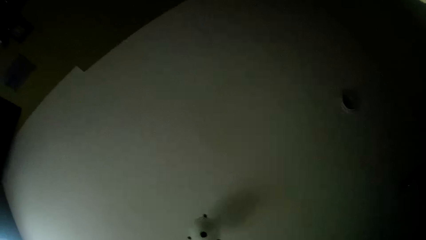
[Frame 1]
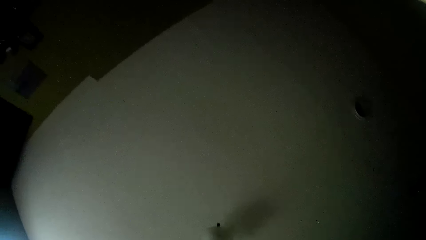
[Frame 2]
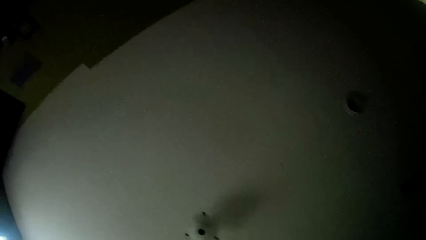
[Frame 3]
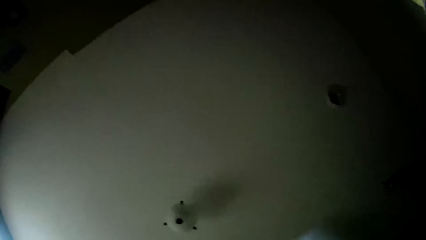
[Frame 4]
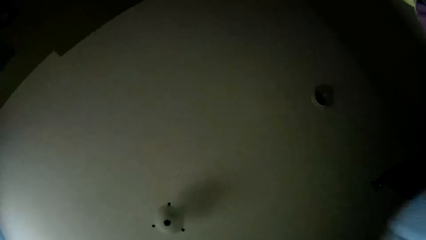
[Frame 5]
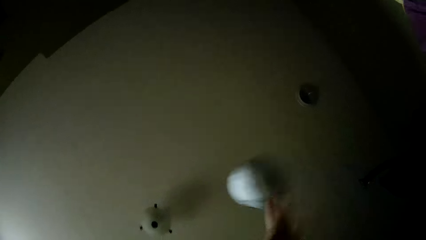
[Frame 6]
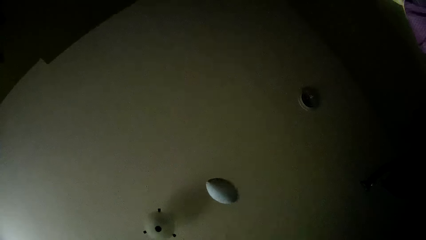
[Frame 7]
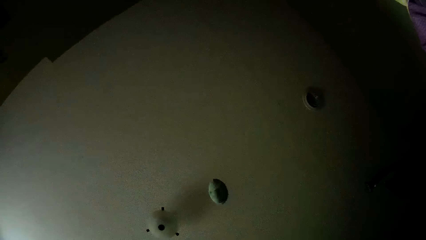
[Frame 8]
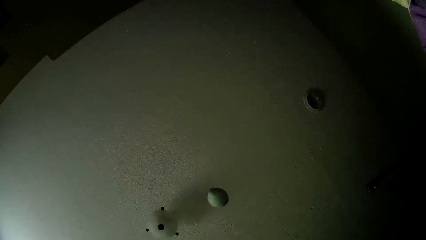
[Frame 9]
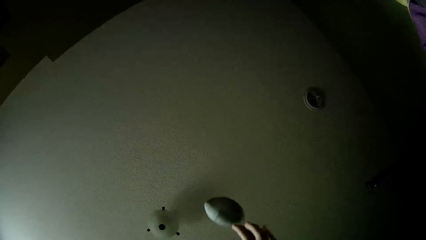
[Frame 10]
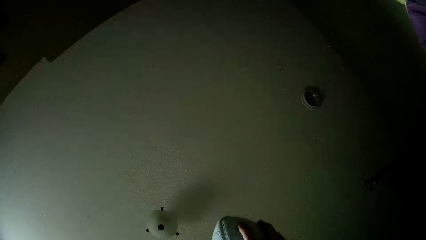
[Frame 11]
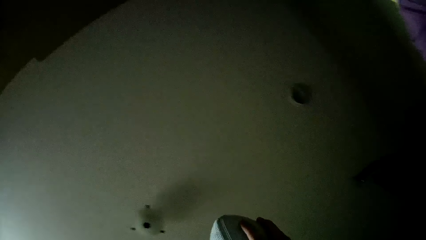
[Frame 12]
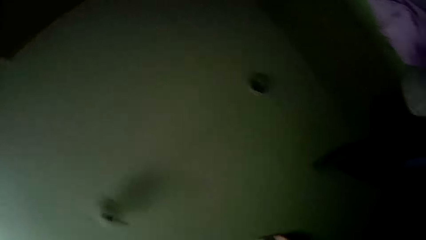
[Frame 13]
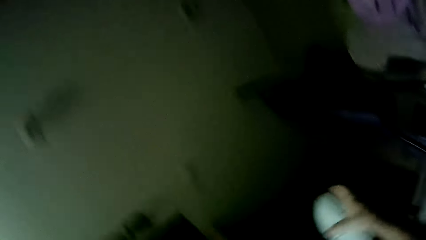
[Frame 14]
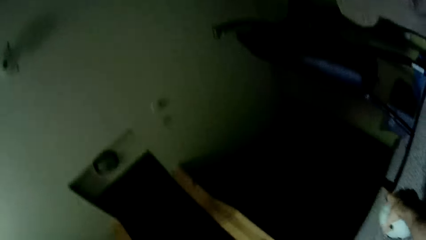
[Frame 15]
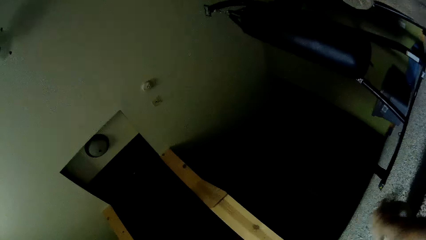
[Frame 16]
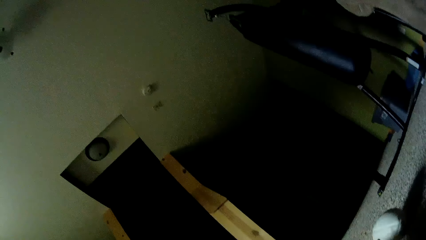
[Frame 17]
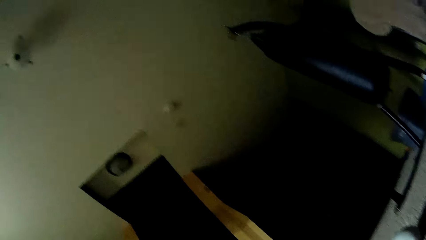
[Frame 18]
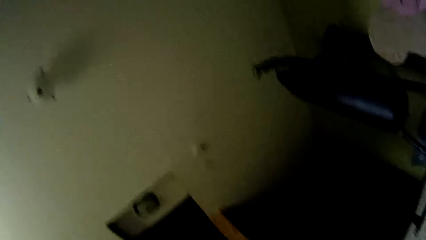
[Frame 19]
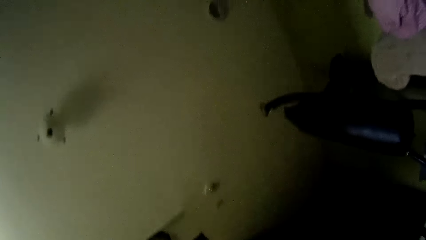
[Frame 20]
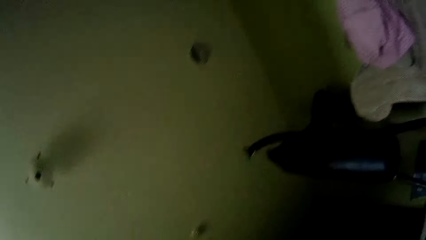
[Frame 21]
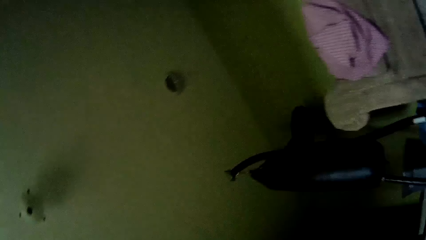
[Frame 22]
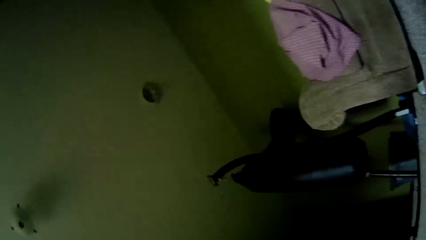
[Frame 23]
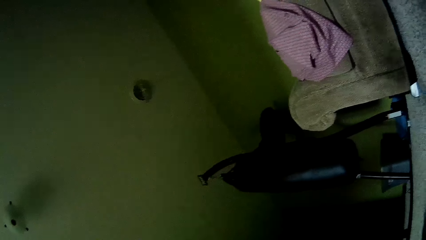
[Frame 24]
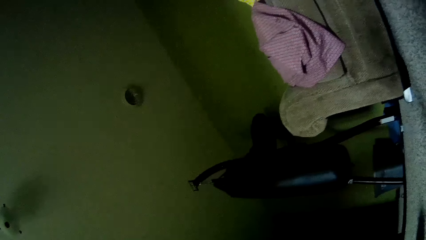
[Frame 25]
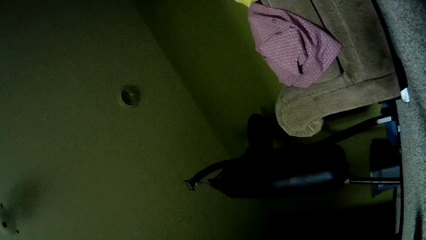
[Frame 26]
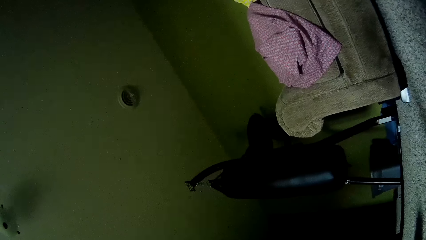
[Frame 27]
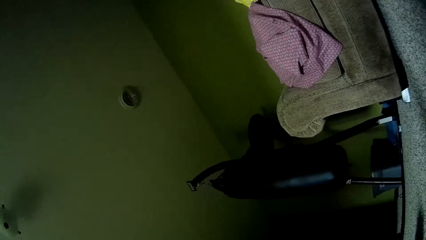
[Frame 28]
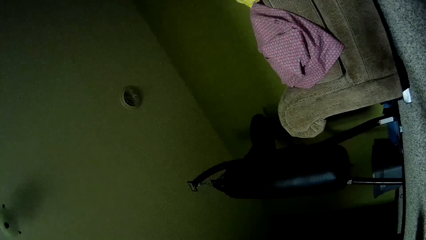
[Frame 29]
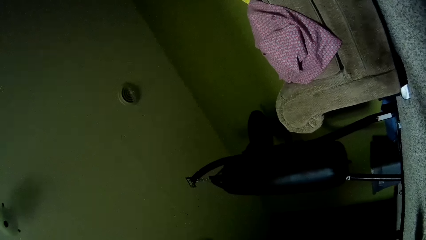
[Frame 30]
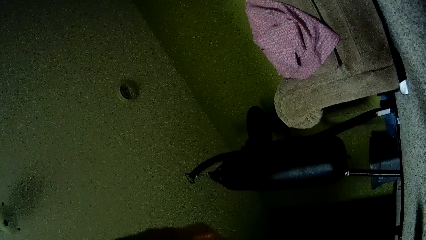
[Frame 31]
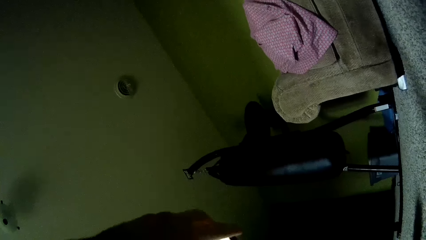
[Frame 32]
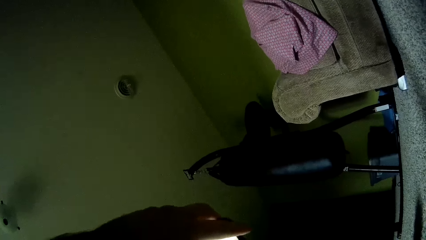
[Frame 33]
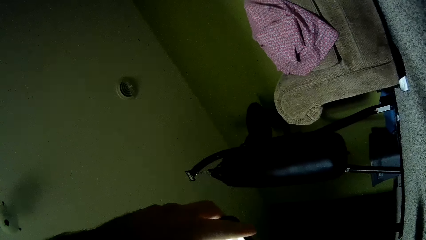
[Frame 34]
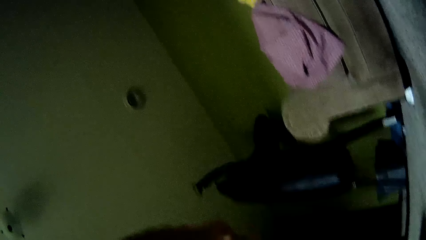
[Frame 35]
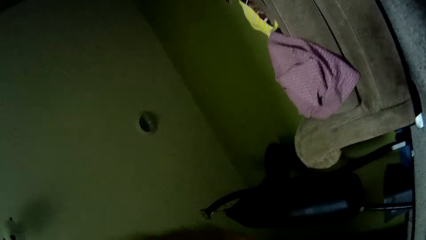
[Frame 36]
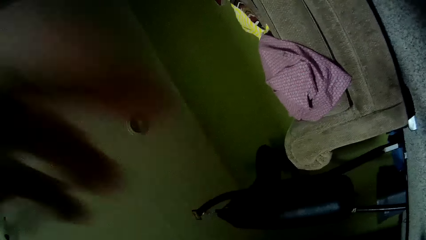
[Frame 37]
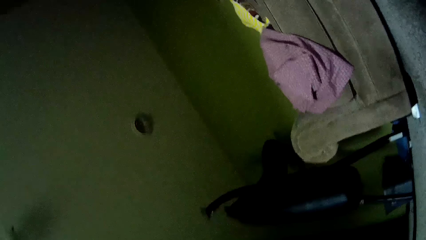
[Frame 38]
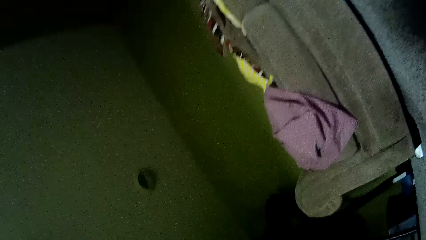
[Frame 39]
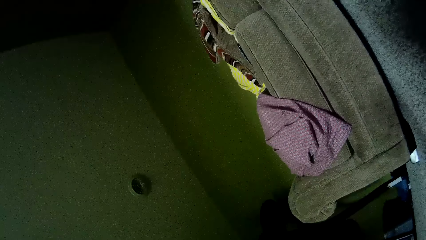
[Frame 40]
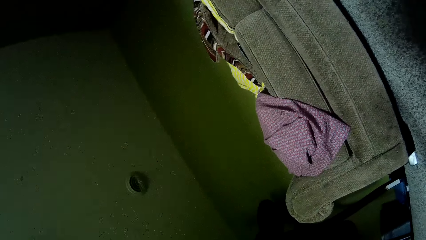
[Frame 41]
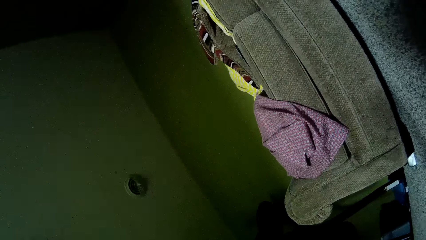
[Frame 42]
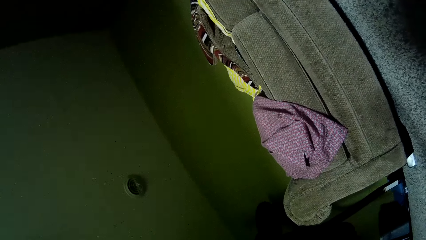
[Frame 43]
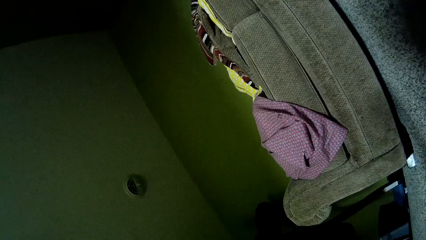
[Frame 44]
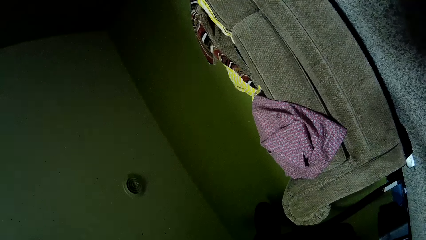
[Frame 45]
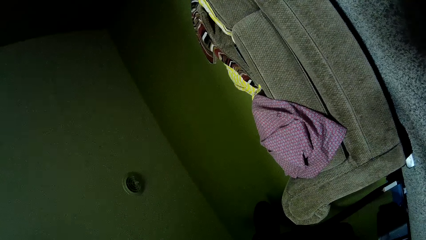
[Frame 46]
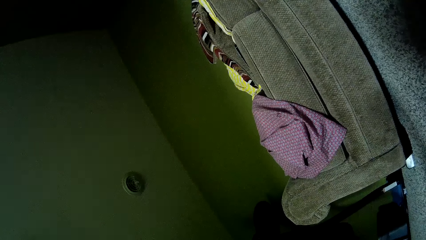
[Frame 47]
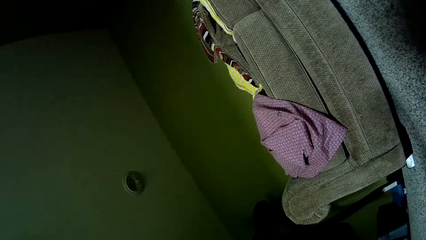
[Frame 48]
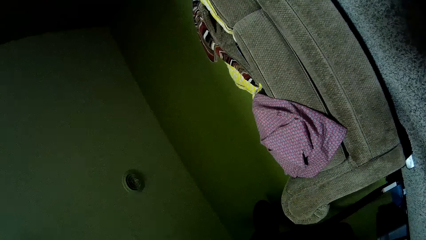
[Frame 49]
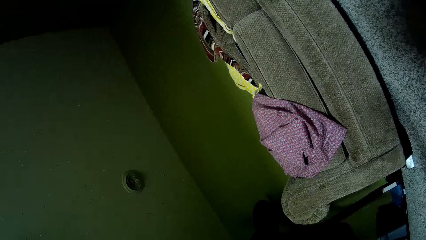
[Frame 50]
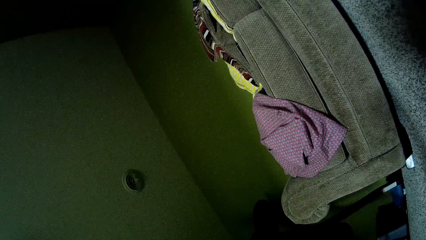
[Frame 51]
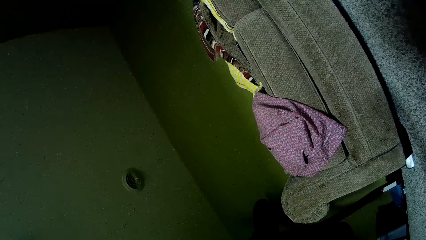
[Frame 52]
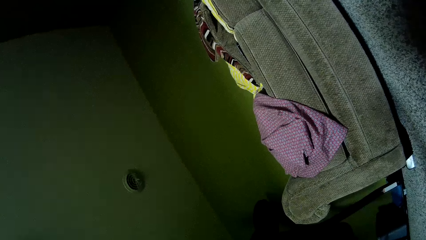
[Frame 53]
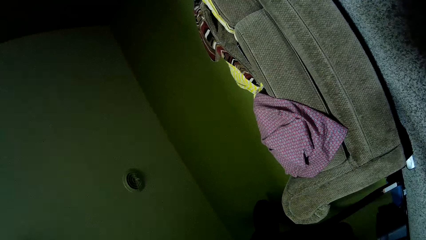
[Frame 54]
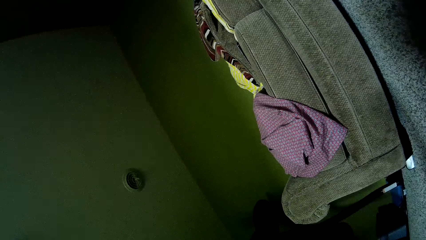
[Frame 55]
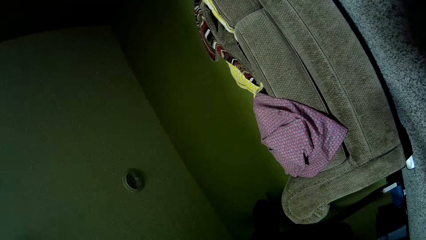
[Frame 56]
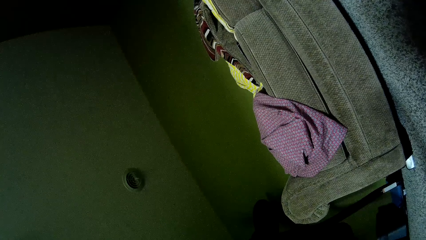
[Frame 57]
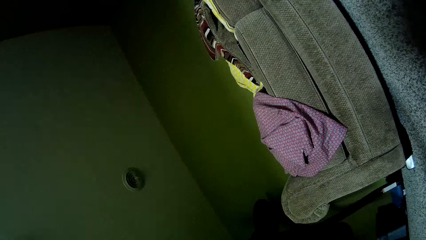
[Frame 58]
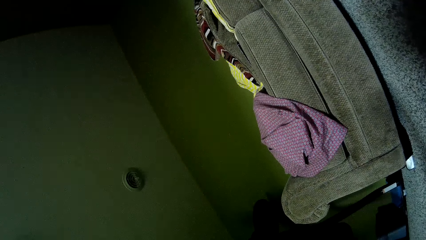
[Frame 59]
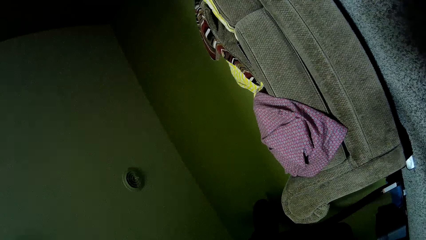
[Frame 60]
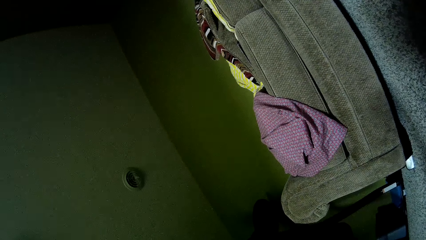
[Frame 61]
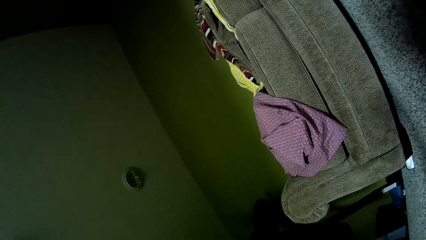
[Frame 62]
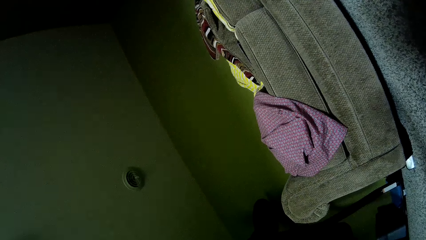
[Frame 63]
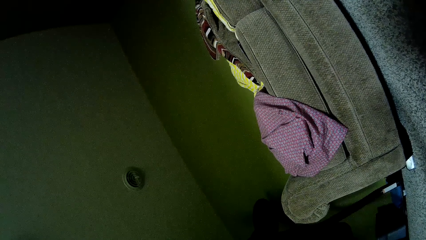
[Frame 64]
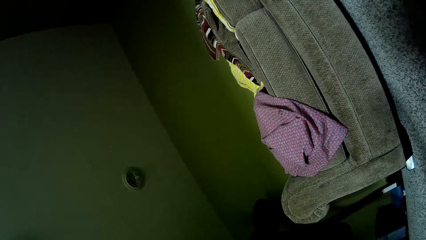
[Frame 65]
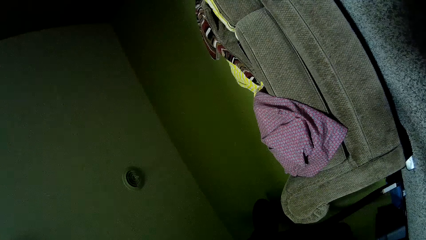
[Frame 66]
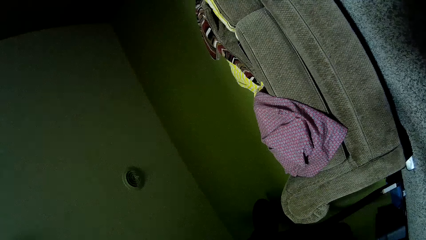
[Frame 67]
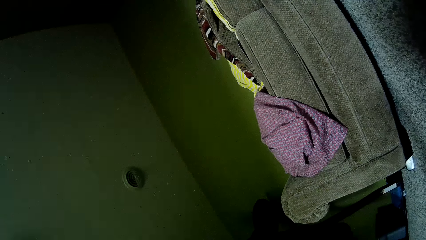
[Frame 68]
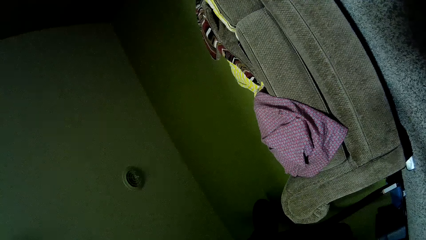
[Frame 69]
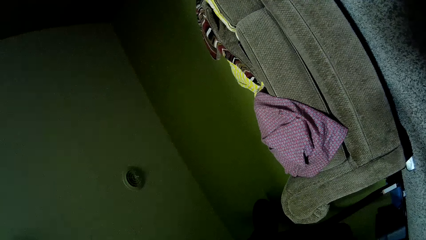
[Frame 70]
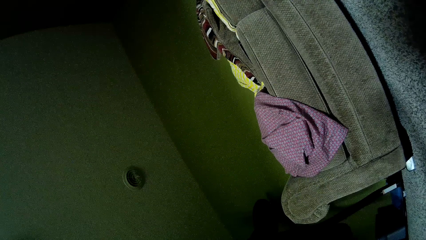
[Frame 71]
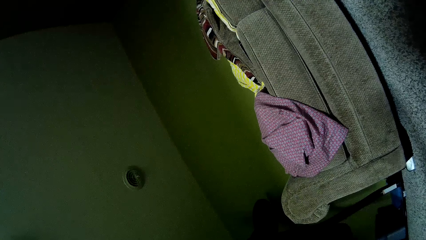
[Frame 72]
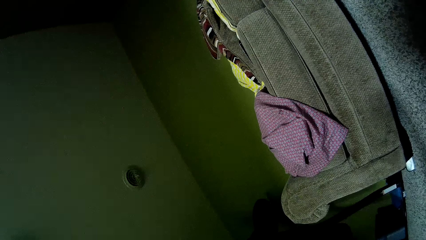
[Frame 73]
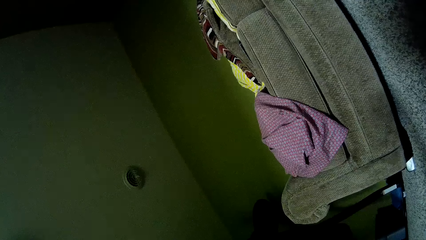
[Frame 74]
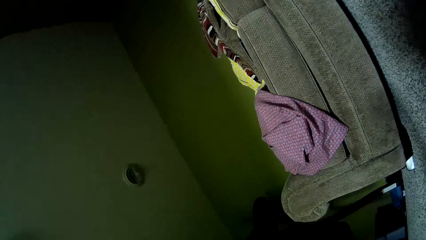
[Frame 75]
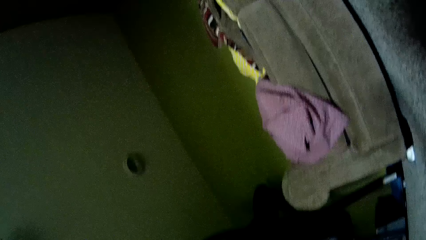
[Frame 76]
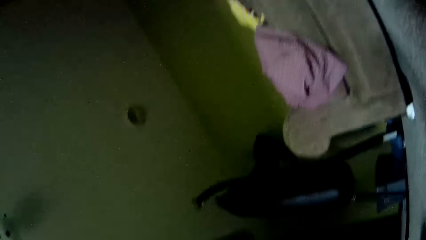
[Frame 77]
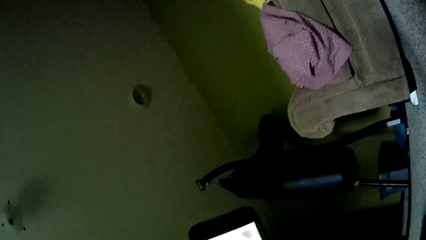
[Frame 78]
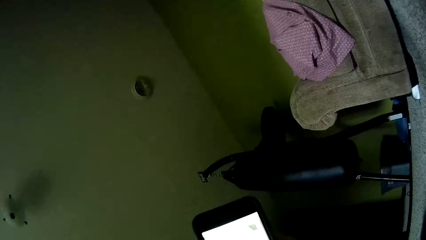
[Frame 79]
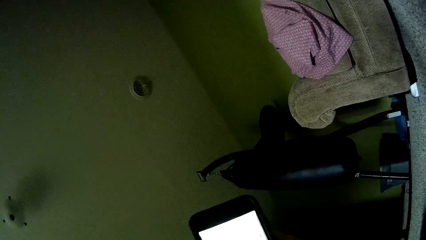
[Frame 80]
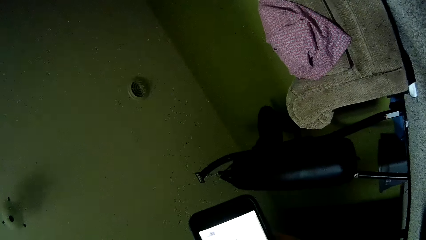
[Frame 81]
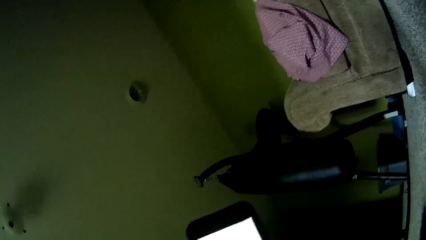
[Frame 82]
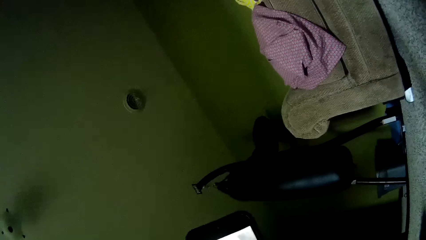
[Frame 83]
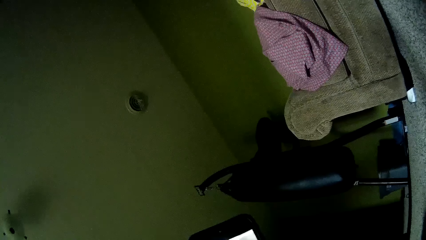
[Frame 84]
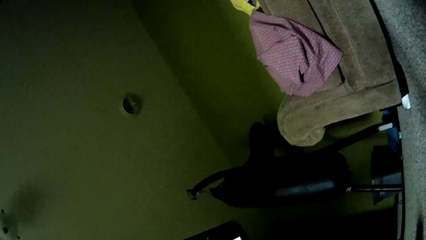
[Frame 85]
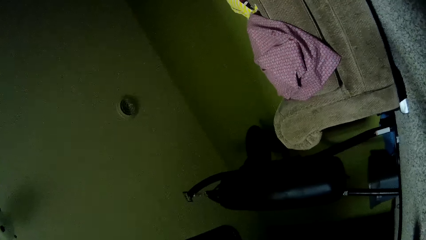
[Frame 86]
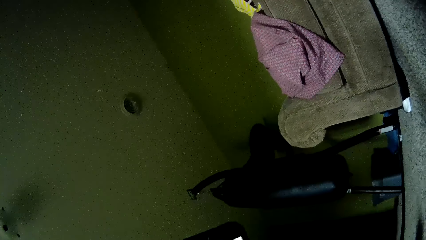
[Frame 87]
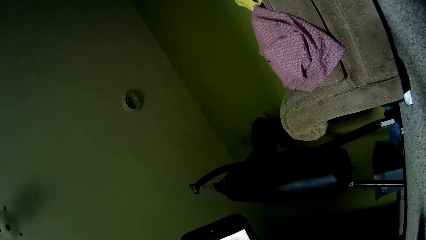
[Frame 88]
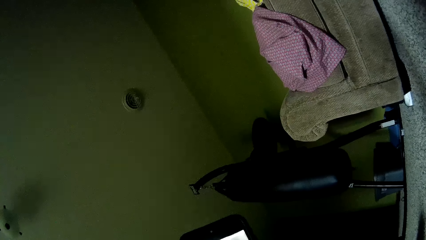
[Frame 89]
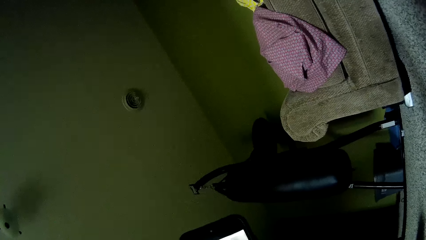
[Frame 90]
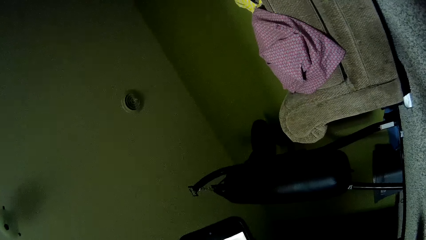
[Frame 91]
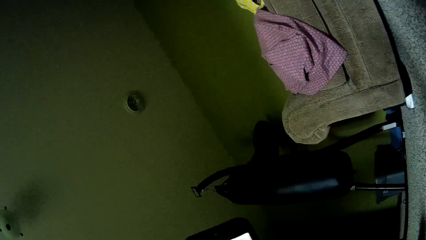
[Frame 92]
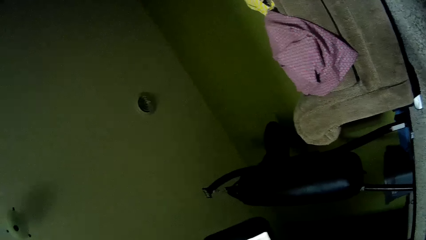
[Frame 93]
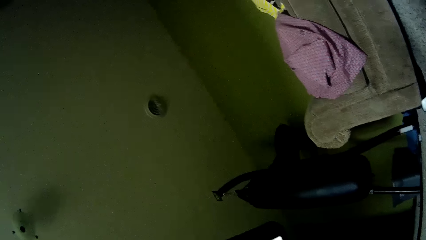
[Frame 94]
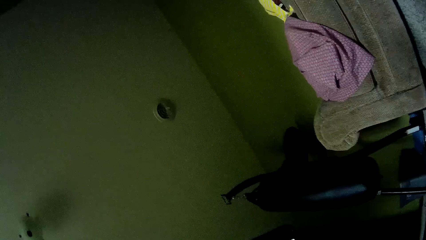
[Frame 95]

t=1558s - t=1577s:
The camera wearer catches the ball. He throws the ball. He catches the ball. He moves the hand. He looks around. He moves the hands. He looks around. He operates the phone in his right hand.
